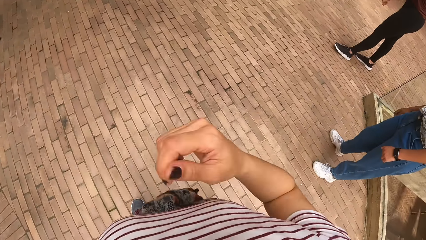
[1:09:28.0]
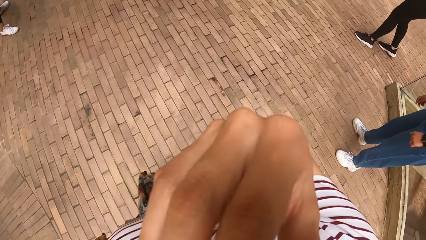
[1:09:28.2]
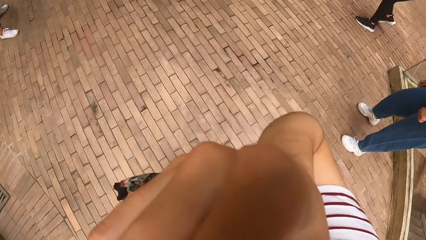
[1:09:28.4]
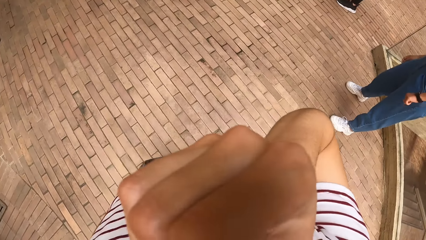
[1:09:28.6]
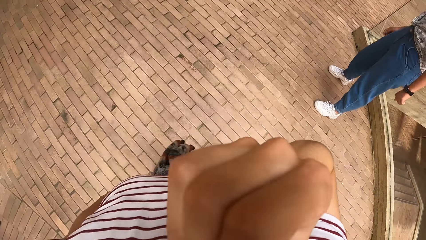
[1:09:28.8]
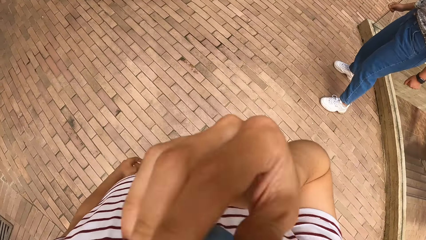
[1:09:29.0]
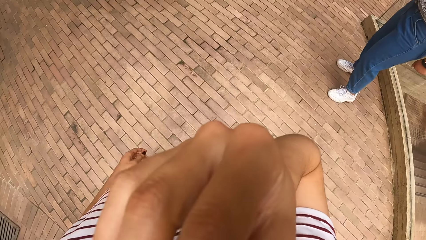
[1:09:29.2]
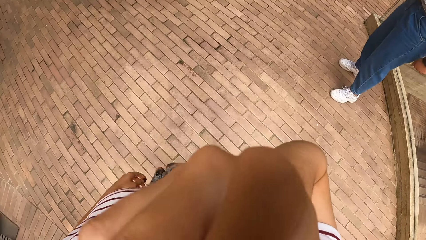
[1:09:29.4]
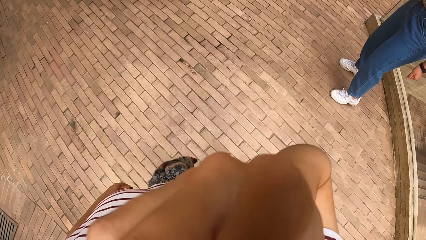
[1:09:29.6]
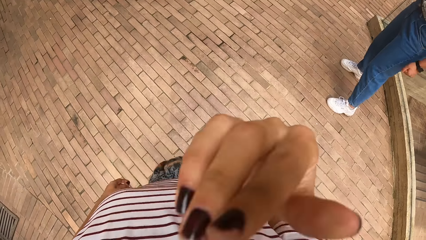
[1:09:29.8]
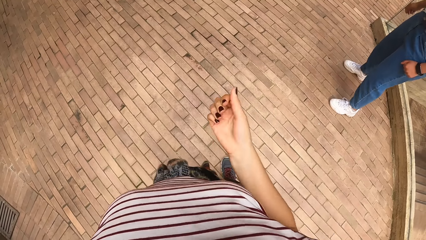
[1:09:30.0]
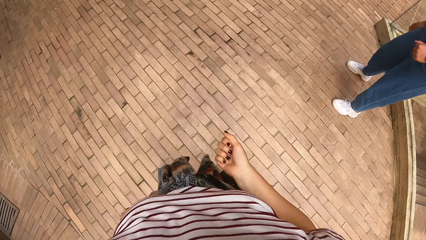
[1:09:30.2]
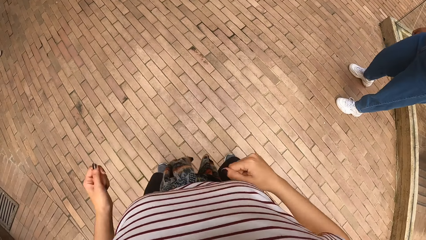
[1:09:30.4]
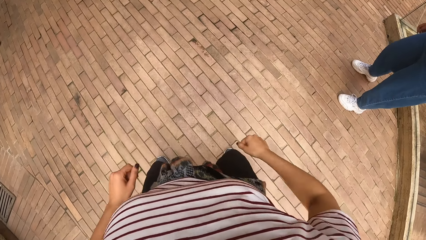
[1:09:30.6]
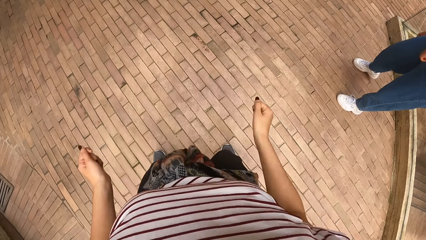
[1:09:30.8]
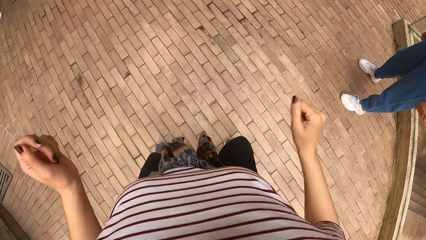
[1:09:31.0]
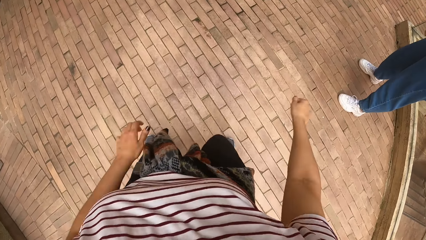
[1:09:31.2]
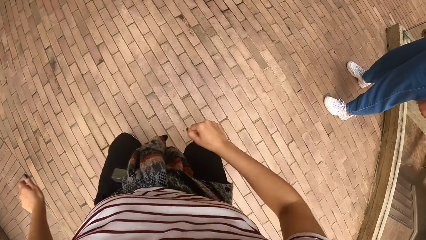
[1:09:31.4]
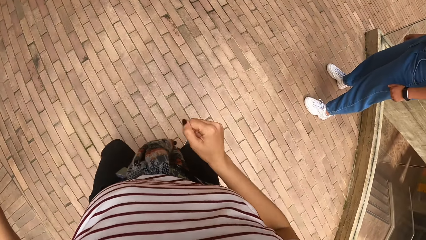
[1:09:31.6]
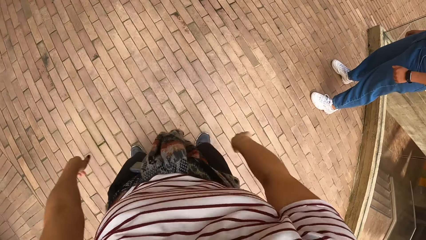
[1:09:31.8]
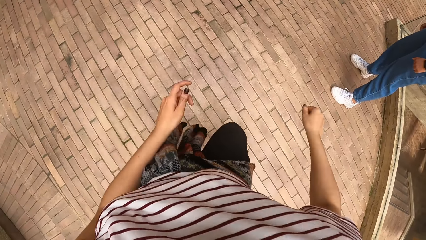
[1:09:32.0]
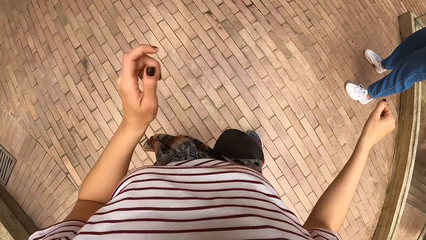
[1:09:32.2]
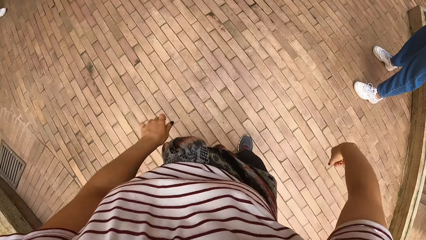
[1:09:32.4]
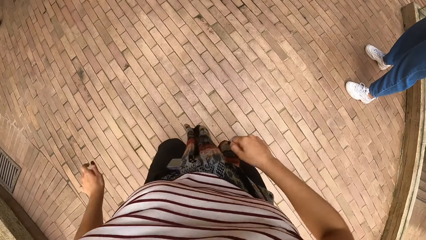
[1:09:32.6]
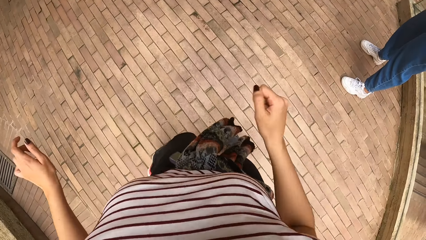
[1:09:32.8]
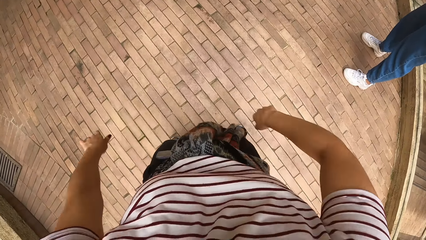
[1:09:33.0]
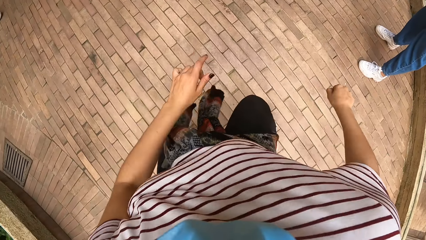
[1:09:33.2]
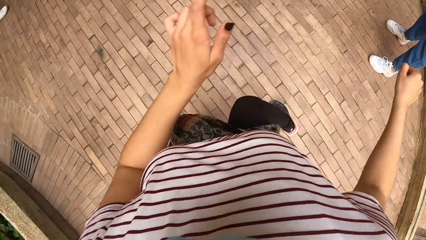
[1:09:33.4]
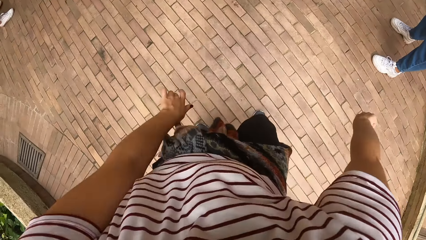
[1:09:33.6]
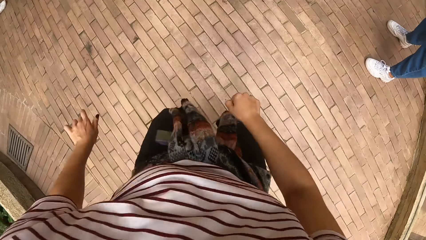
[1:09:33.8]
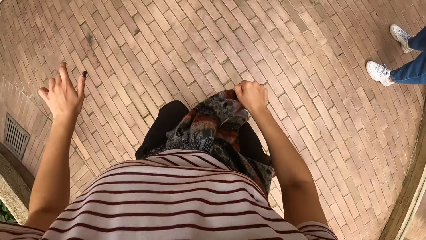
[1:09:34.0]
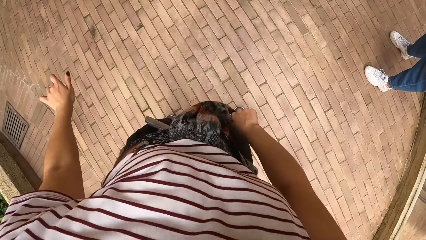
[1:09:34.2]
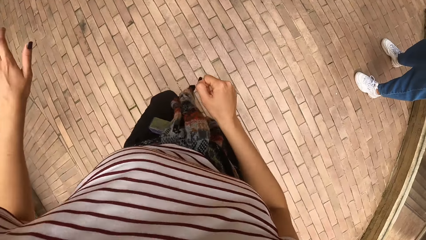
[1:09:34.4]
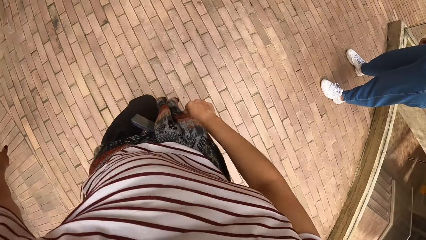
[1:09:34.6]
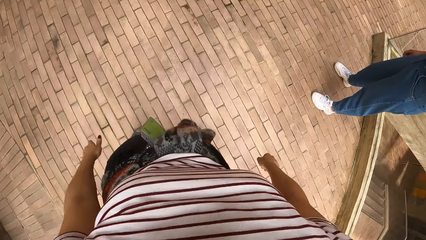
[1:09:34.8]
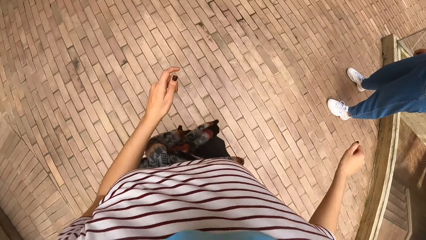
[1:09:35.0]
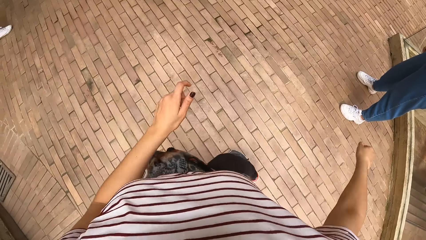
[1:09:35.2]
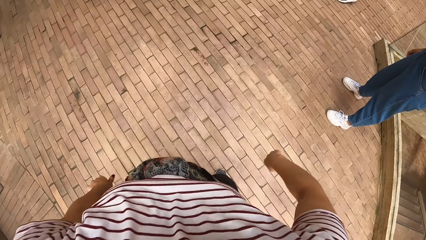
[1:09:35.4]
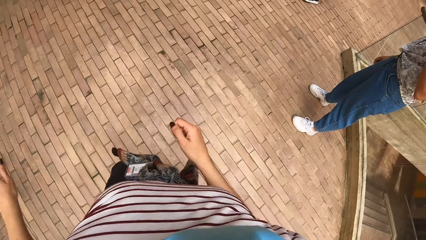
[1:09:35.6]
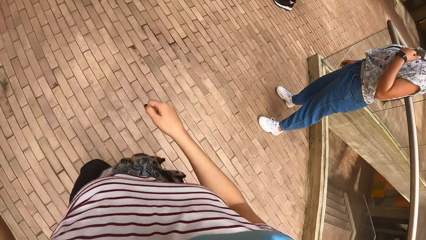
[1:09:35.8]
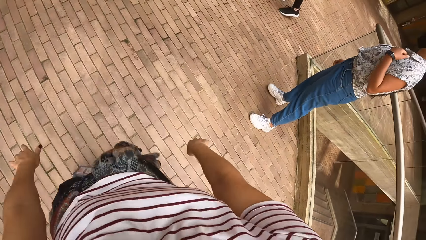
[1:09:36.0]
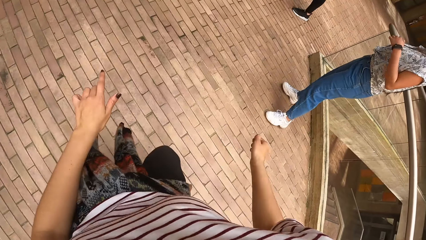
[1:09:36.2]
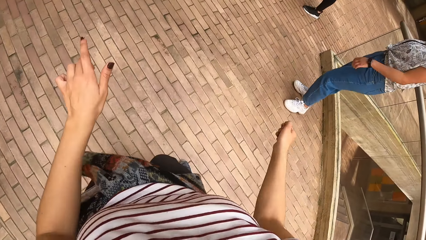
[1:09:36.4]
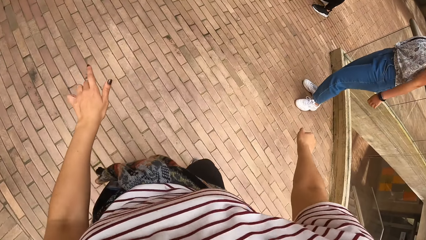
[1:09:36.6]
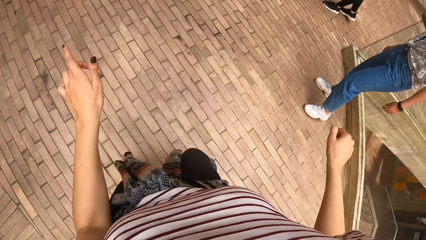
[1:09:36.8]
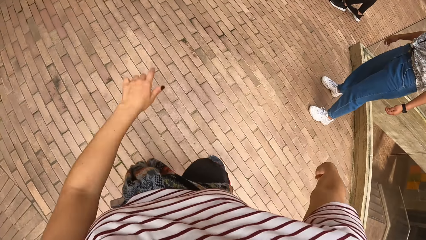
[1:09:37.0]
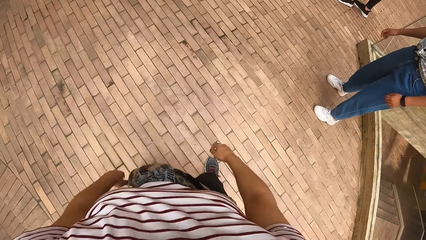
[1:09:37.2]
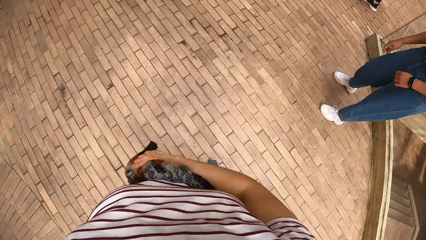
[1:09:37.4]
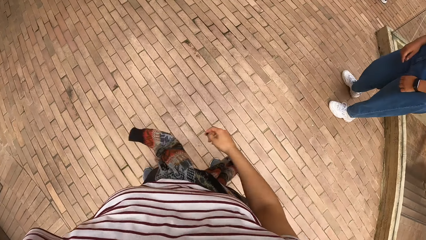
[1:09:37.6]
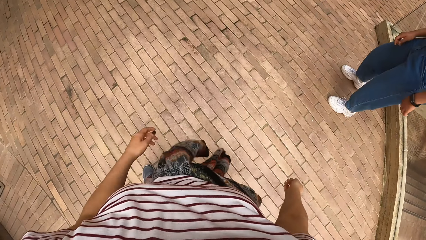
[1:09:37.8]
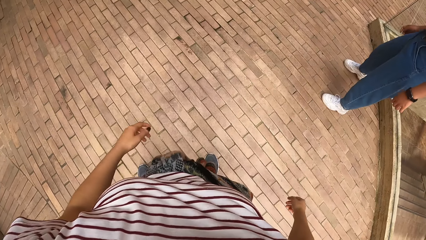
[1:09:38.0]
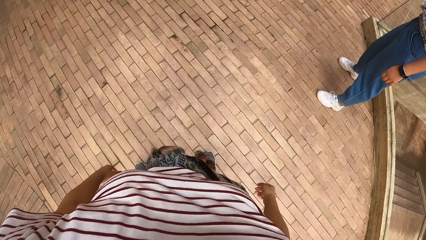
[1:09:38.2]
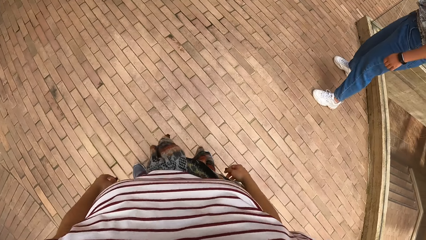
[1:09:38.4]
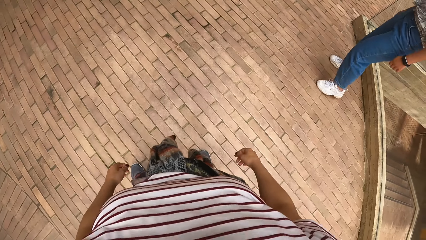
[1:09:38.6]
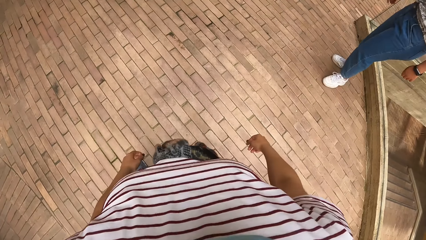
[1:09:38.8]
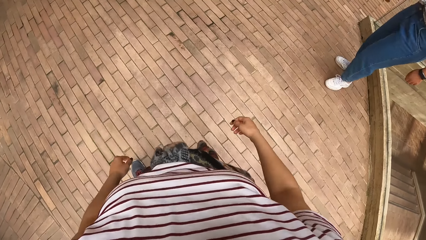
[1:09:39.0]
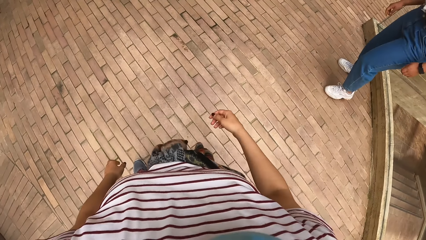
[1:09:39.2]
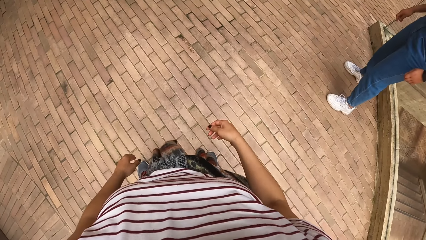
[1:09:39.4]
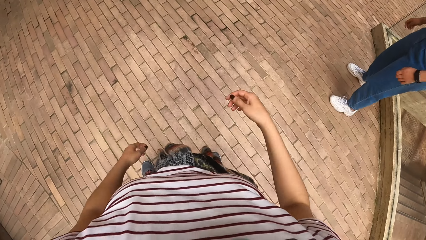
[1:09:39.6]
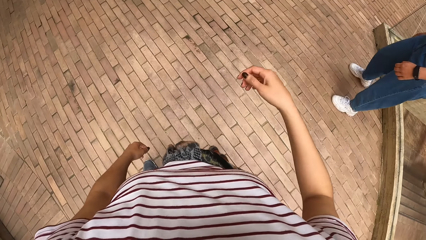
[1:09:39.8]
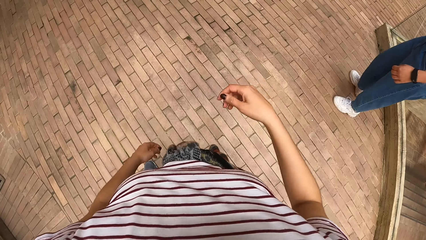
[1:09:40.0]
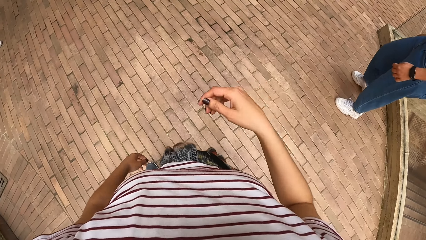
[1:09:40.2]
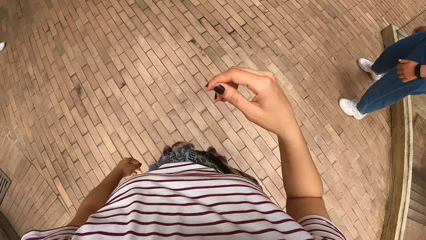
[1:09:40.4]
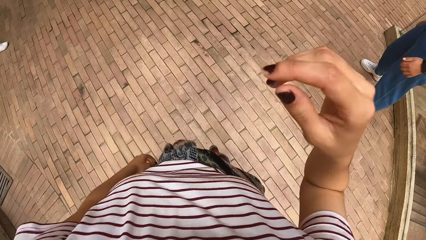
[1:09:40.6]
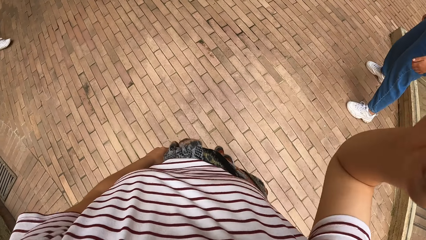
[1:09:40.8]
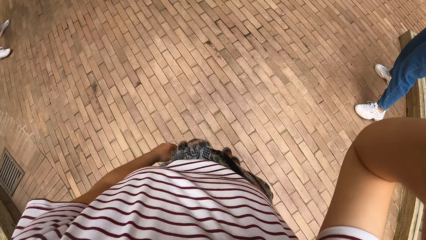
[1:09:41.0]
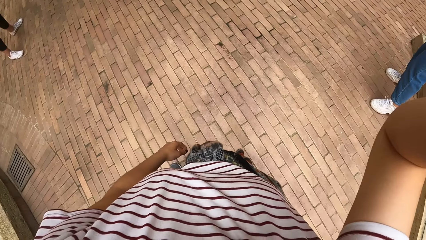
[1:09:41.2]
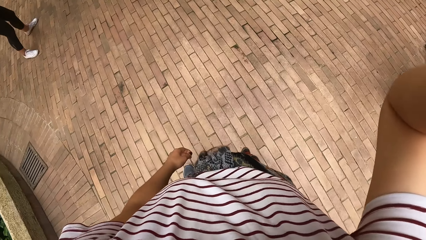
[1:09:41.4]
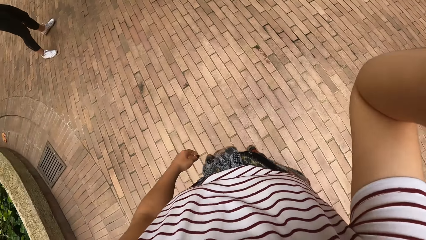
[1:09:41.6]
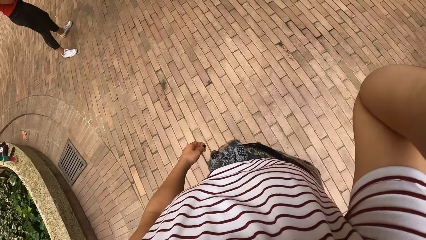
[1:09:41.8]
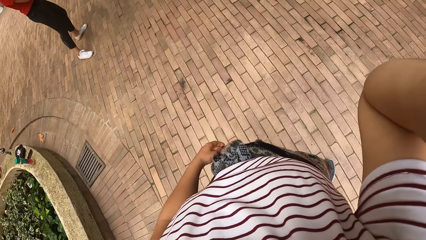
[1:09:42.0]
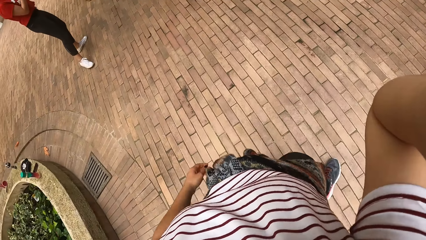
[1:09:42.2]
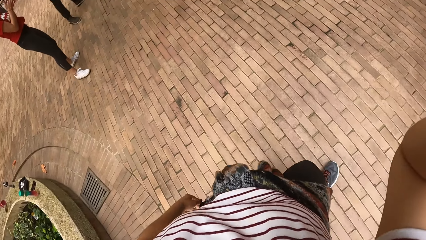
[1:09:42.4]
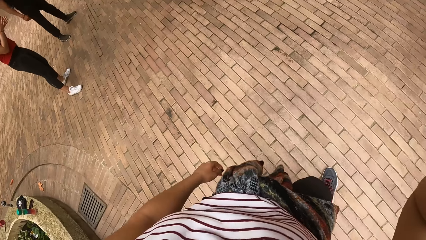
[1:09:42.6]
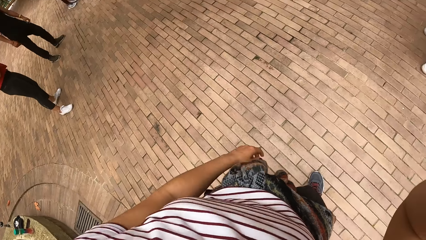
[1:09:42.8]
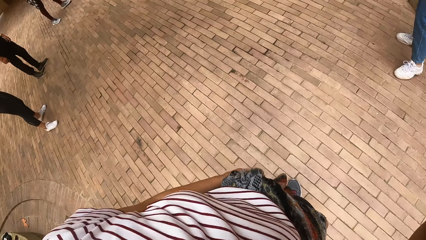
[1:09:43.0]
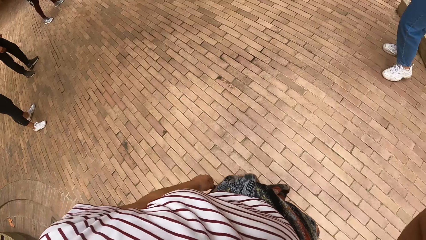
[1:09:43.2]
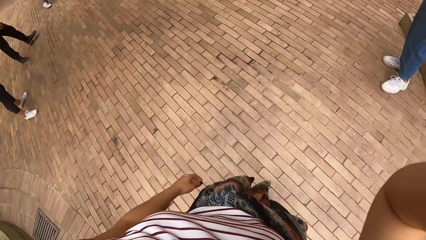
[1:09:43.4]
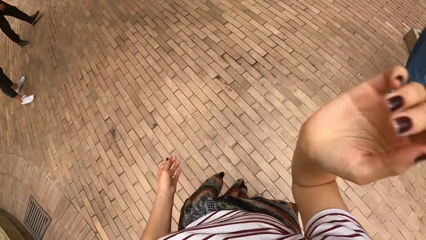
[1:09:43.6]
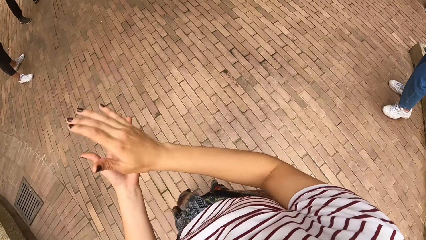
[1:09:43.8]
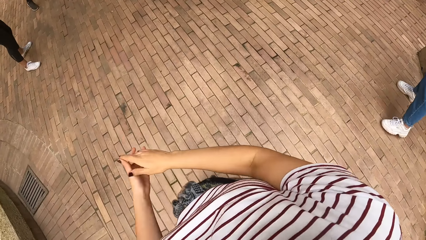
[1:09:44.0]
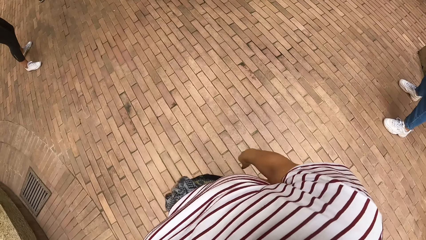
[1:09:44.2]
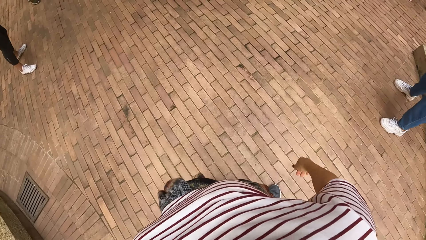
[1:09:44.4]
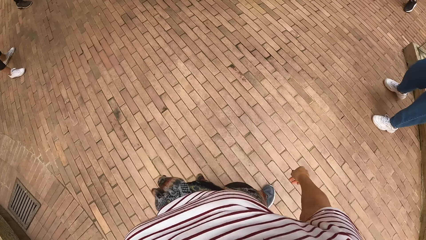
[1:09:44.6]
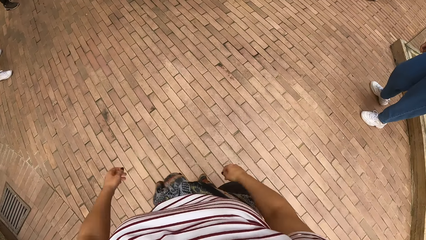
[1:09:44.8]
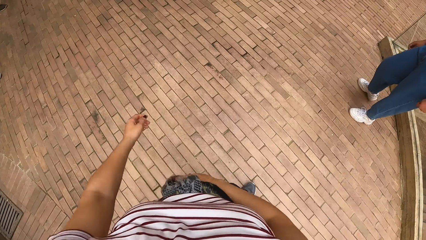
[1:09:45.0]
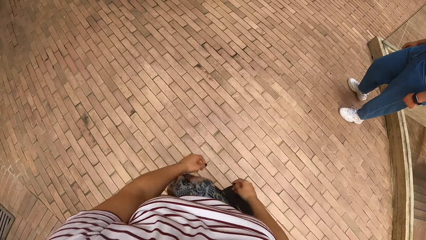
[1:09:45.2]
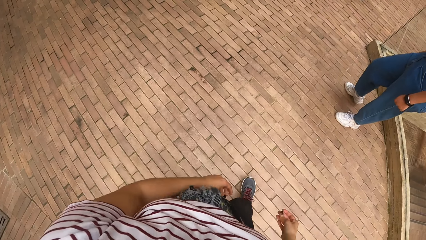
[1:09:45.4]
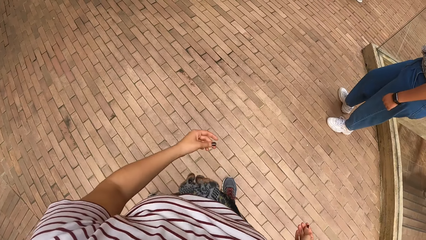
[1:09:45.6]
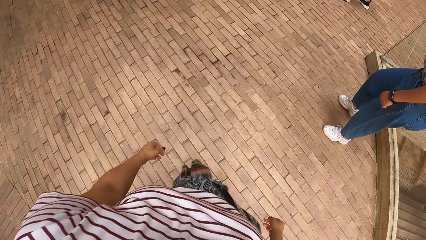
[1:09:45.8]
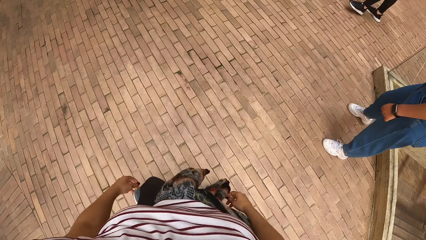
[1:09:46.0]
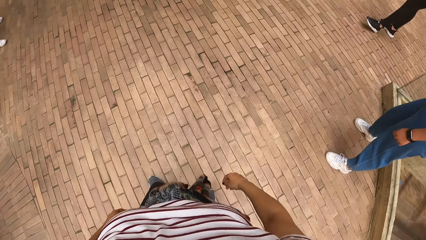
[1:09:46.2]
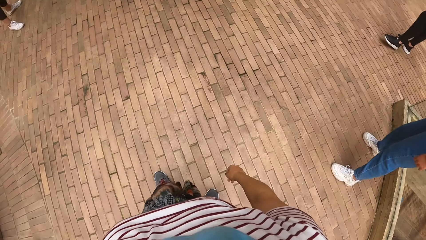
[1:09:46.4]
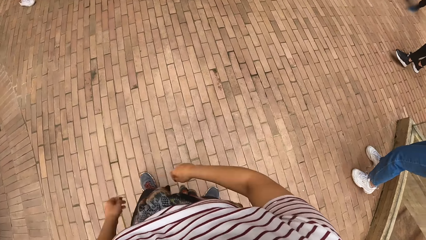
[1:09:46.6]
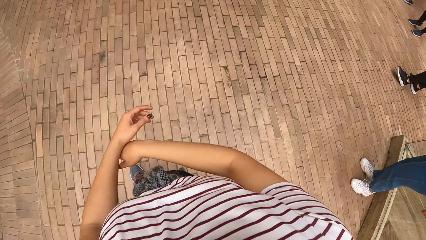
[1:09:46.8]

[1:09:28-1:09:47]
The camera wearer touches her nose with her right hand. She does some dance moves. A woman moves around the pavement. The camera wearer adjusts the camera on her head with her right hand. She claps her hands. She moves her body.
